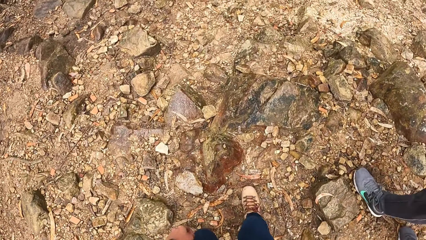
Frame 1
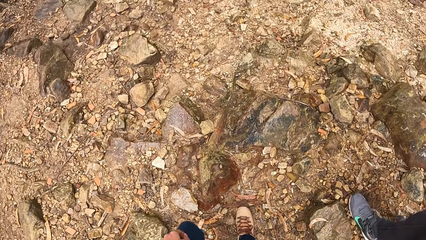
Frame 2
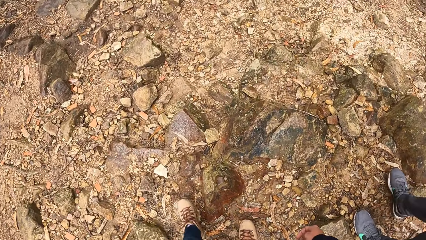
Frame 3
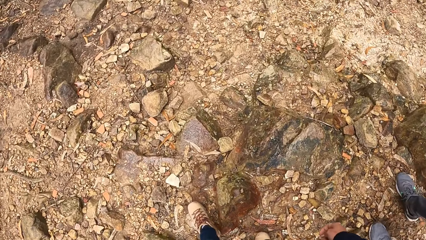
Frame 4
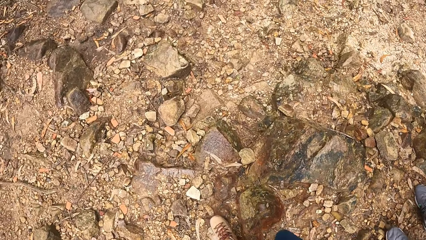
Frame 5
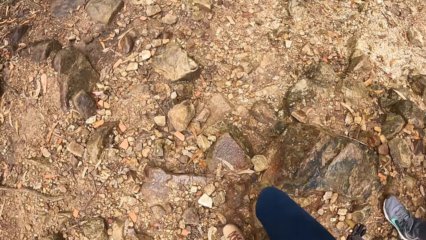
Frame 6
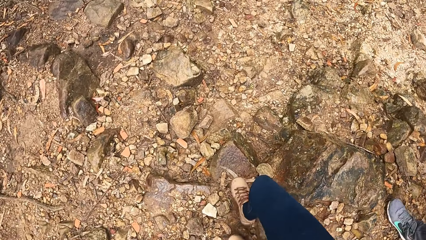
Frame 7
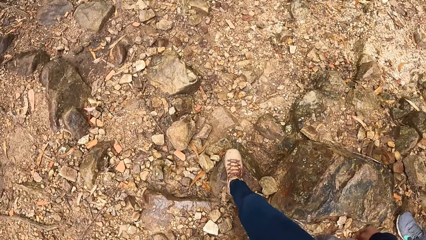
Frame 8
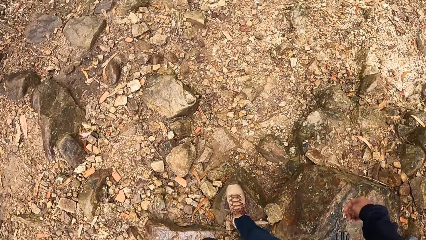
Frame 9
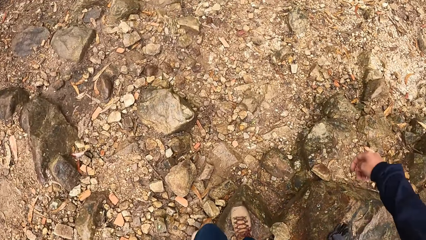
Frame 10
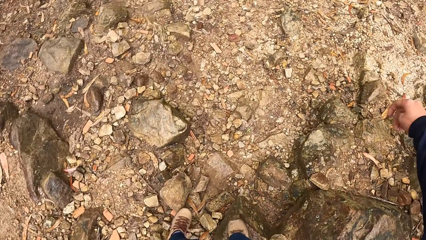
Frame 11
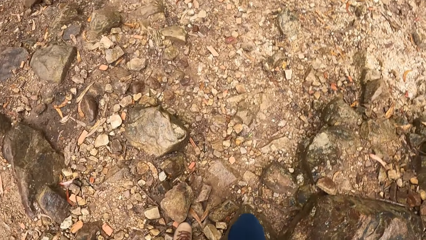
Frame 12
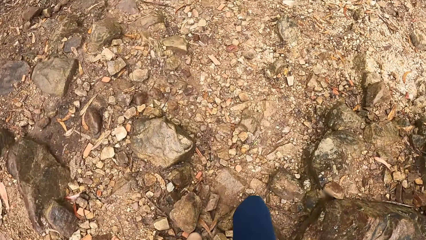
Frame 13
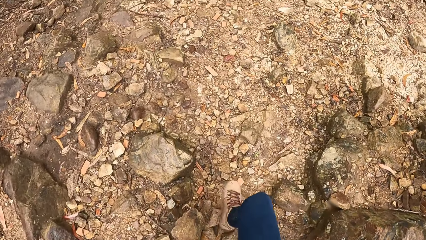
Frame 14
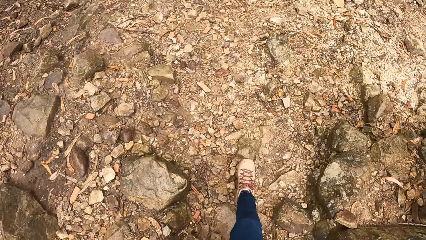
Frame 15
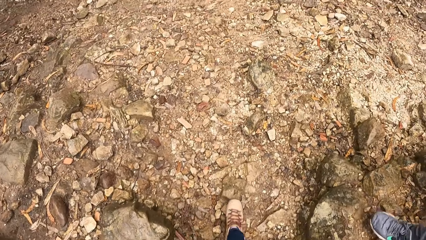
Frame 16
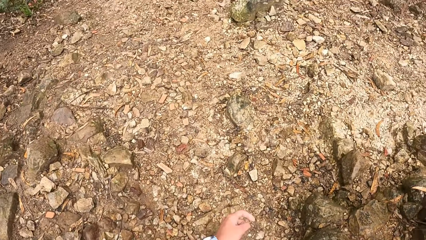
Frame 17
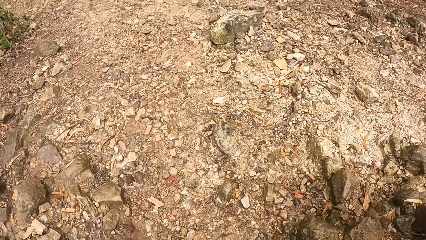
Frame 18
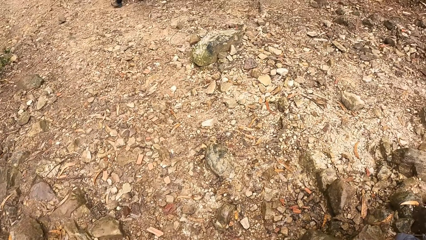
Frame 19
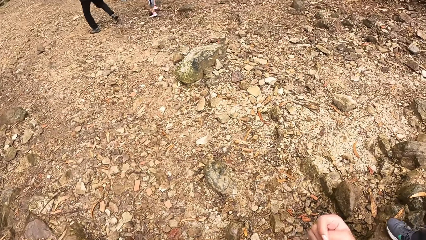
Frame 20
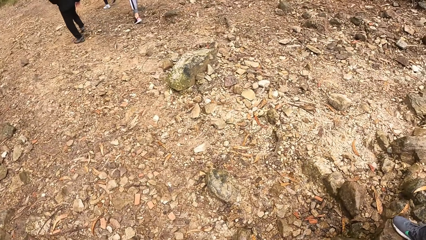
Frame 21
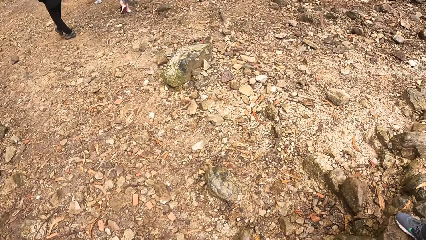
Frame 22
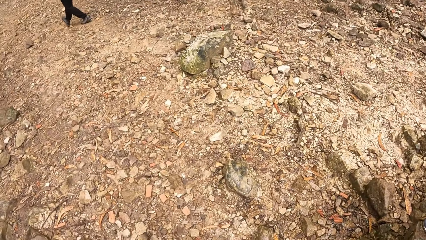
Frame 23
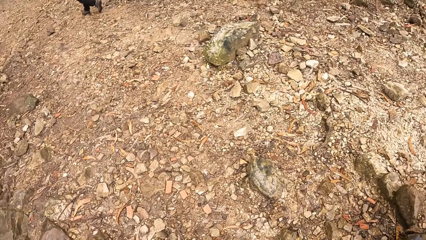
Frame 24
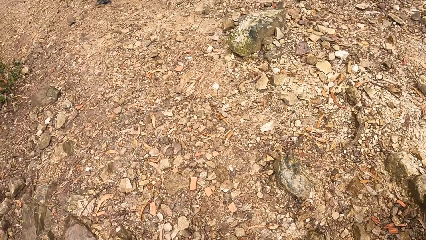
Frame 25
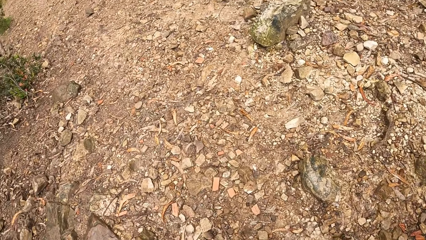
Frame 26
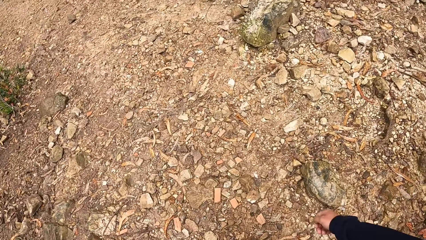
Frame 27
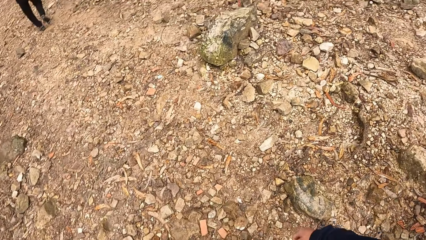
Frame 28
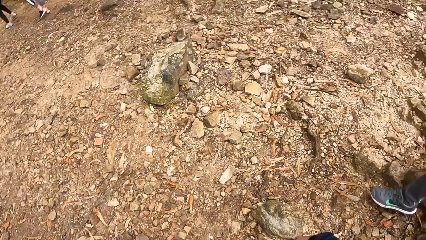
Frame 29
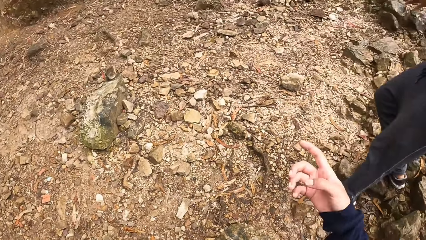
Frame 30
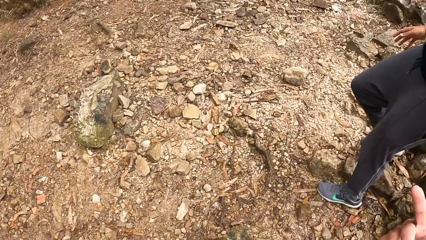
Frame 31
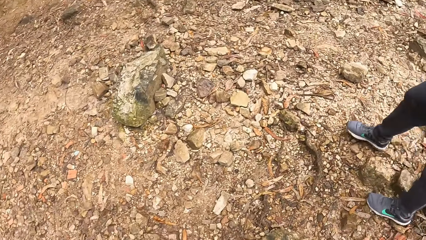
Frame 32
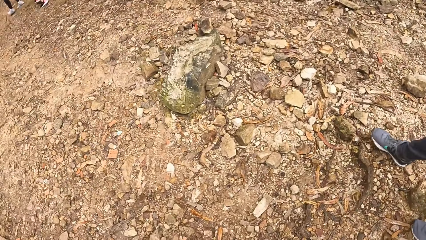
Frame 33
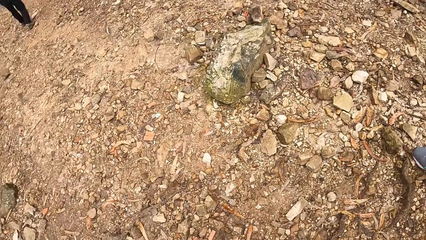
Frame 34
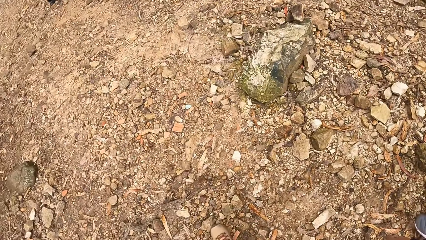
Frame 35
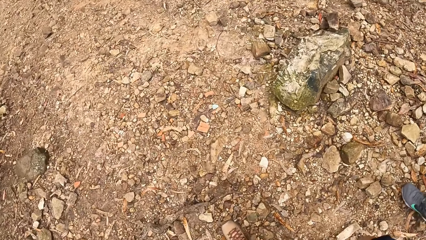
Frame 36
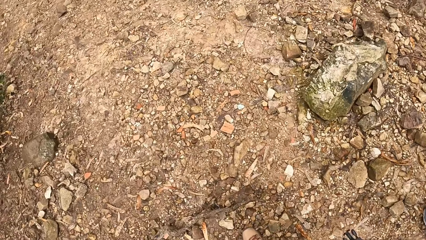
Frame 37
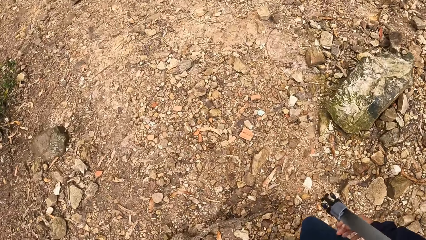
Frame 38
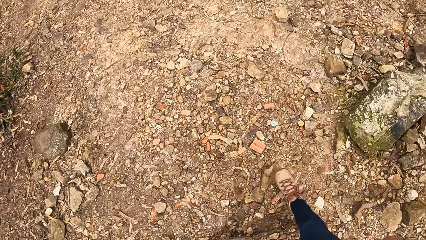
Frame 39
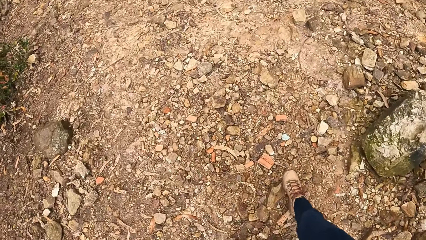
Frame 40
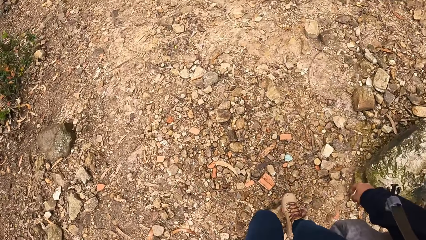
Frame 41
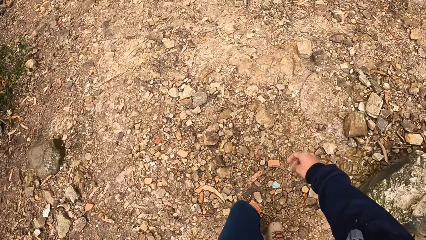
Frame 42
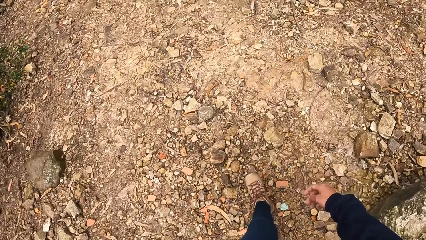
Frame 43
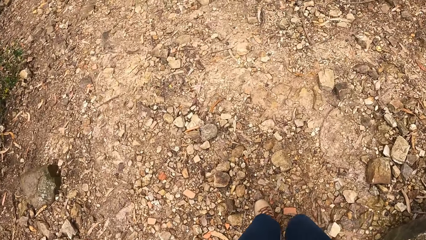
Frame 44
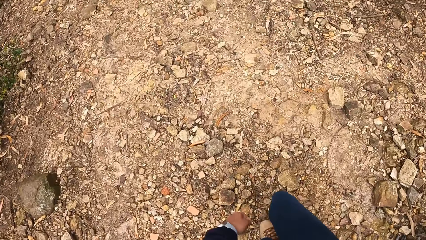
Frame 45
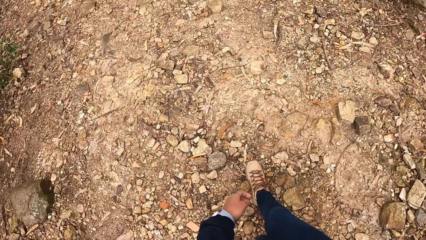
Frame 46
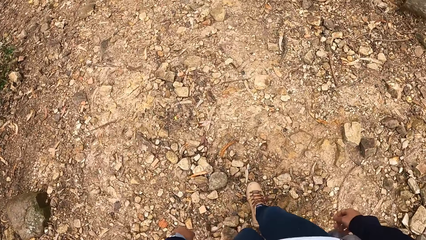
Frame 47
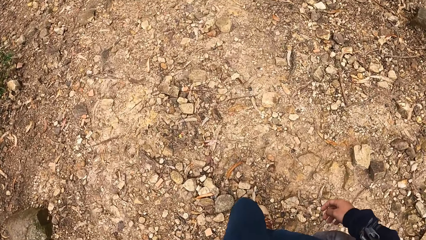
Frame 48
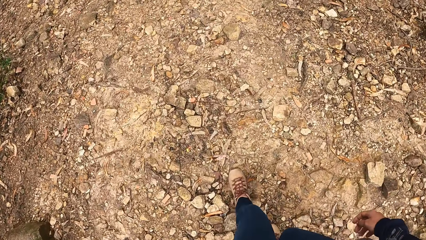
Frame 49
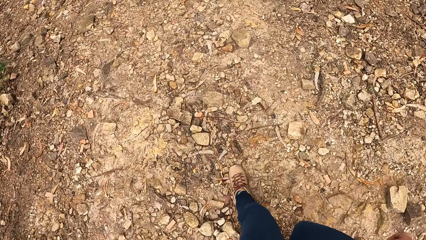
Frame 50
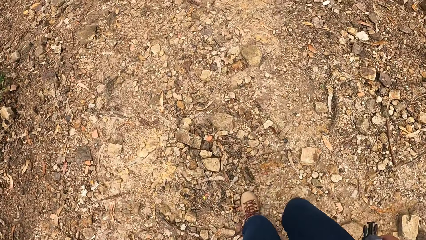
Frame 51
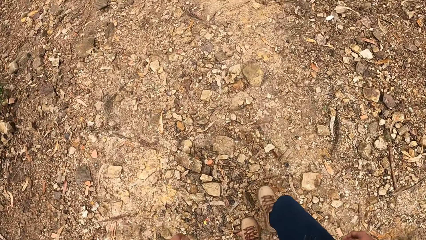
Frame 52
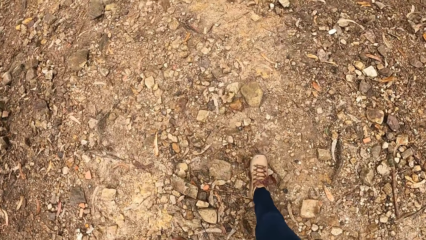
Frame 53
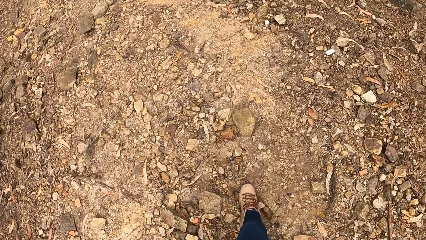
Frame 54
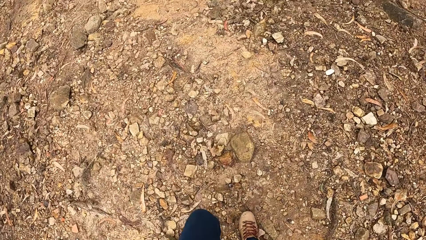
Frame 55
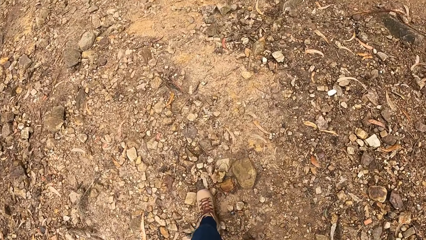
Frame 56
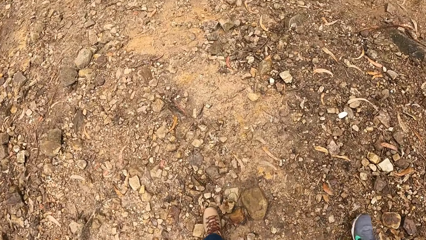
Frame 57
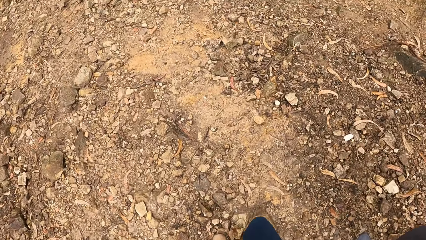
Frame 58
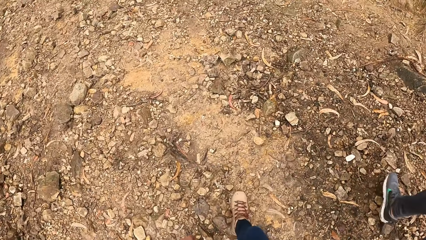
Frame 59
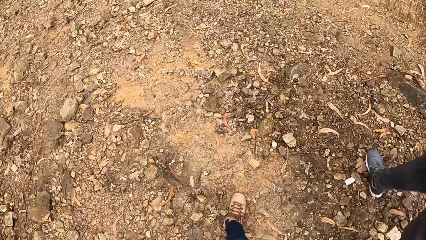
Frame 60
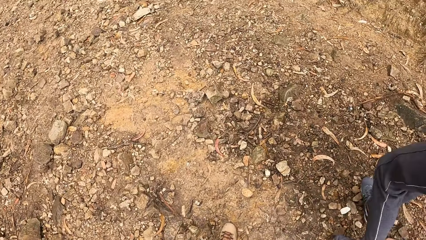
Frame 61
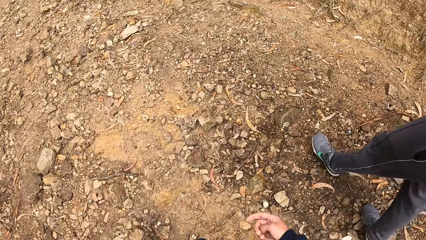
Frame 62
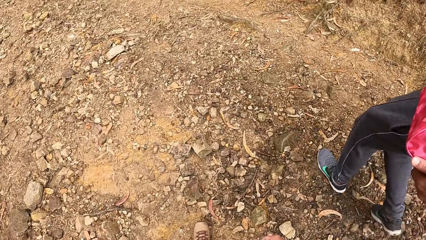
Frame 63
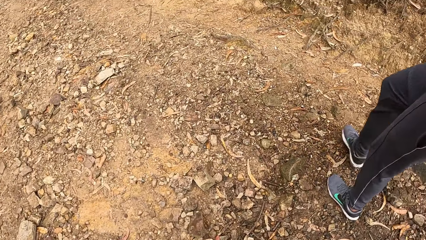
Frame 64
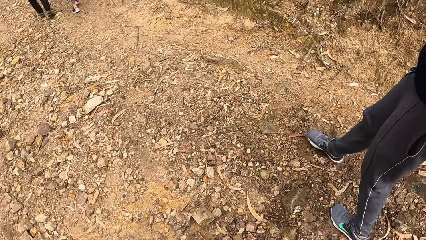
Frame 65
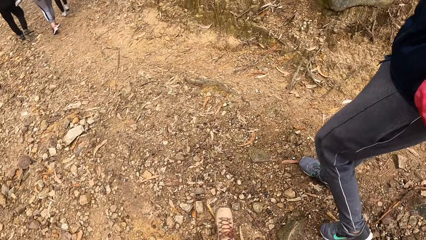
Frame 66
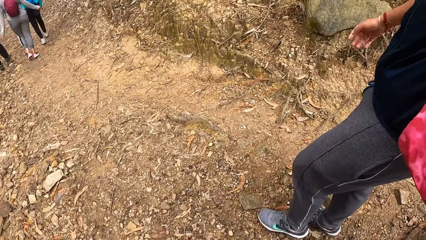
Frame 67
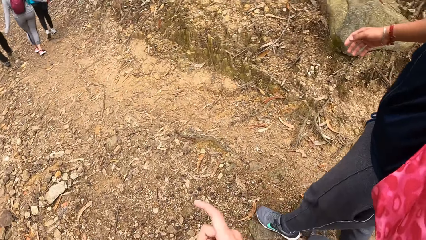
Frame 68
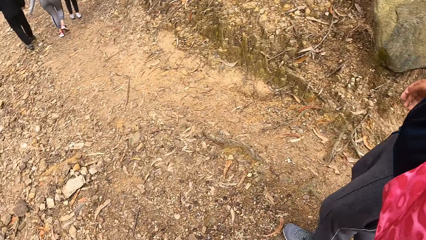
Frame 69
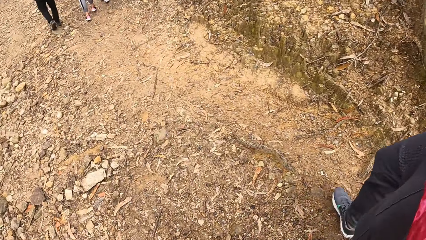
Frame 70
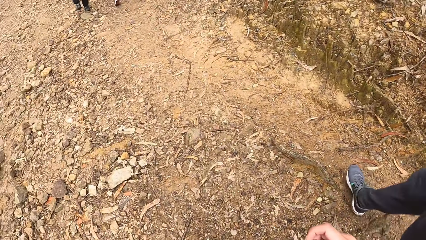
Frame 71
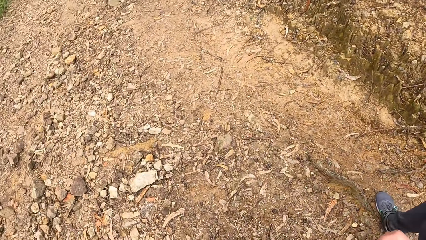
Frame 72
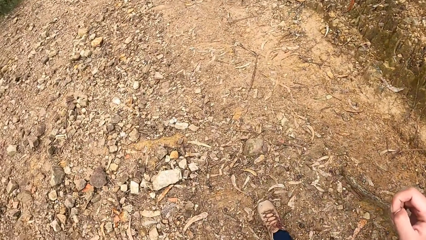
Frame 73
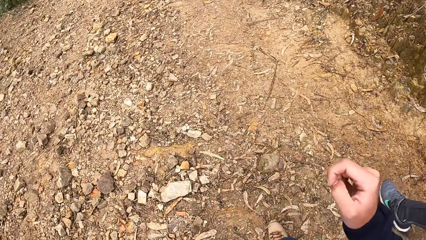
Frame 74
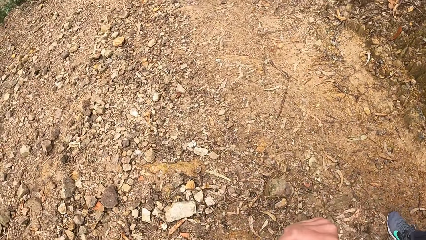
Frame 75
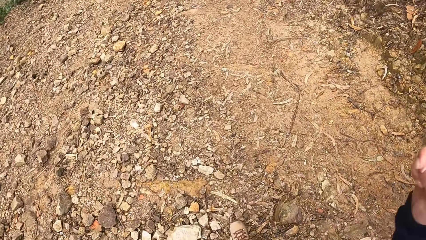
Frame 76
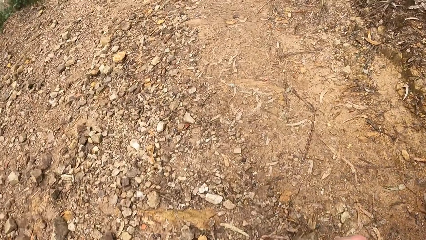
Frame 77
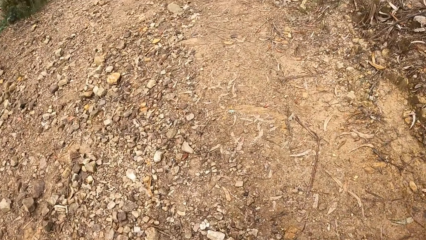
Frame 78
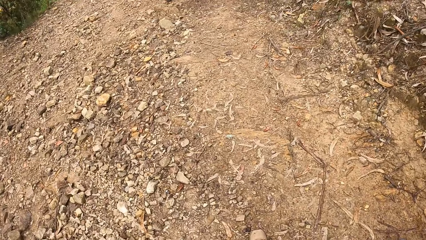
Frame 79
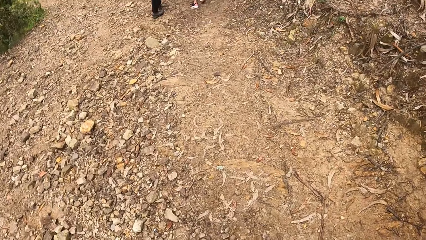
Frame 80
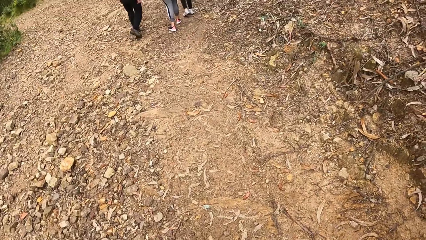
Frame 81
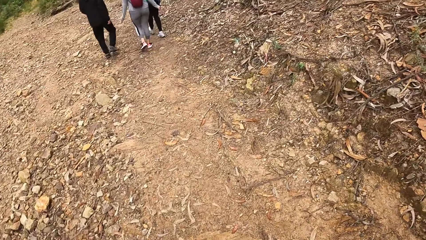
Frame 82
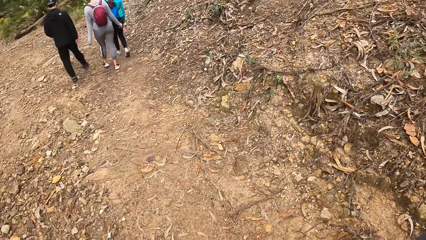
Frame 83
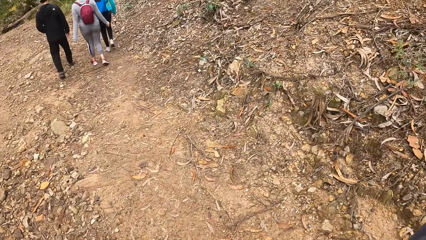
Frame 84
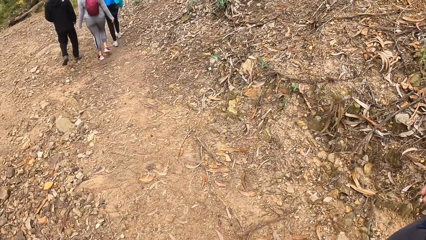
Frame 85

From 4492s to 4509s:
The camera wearer looks around.
